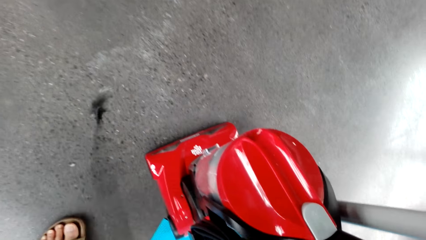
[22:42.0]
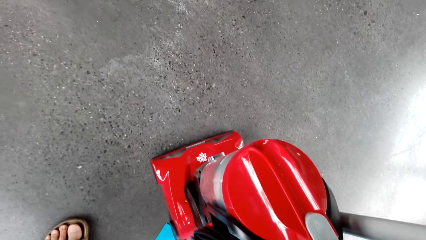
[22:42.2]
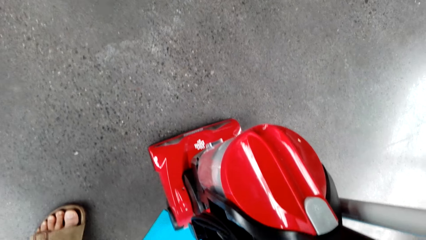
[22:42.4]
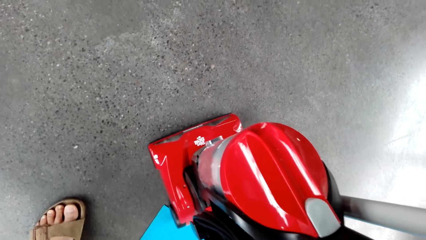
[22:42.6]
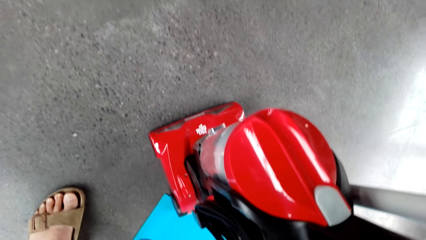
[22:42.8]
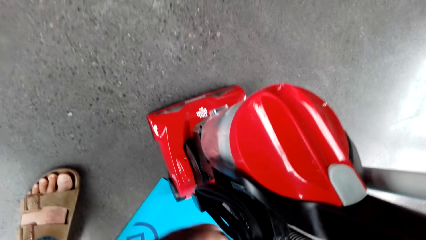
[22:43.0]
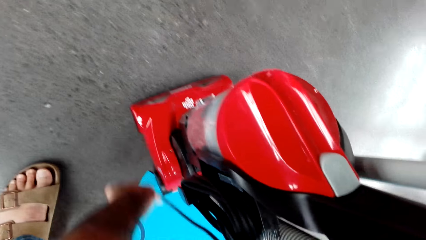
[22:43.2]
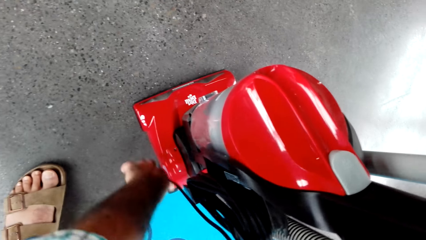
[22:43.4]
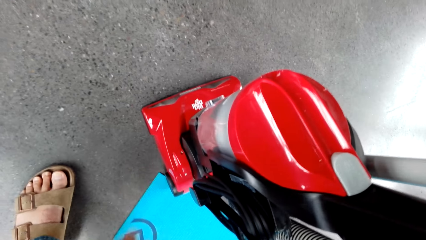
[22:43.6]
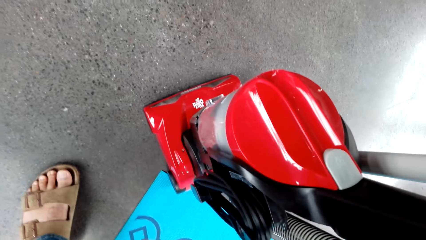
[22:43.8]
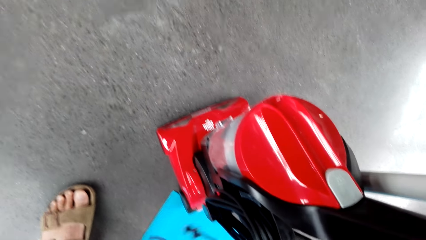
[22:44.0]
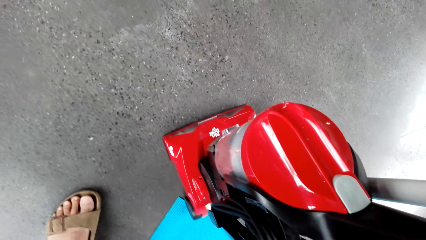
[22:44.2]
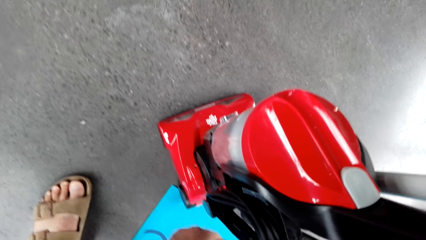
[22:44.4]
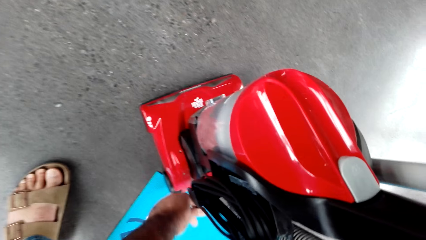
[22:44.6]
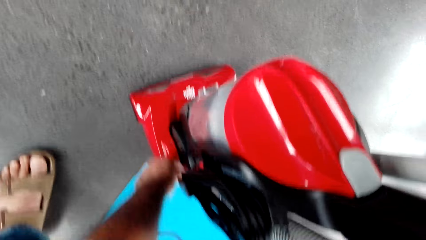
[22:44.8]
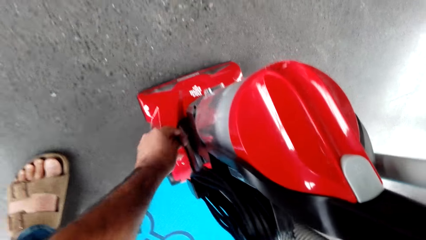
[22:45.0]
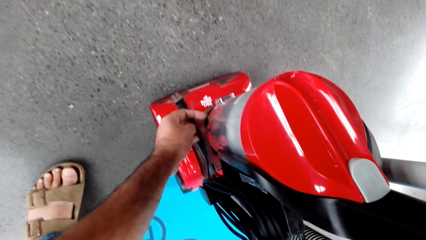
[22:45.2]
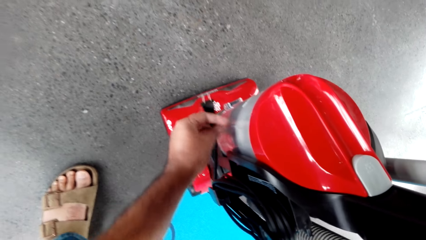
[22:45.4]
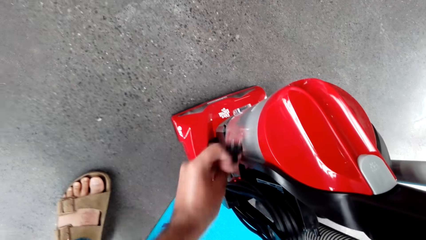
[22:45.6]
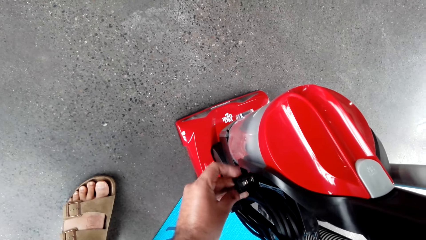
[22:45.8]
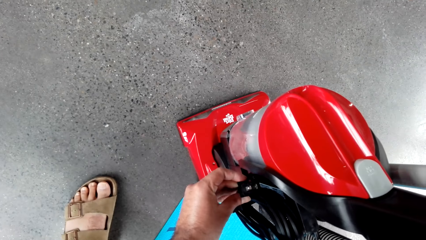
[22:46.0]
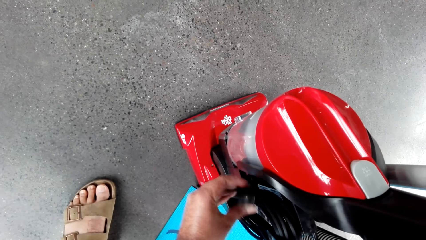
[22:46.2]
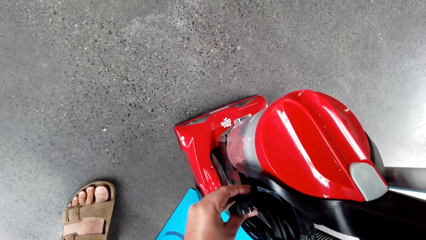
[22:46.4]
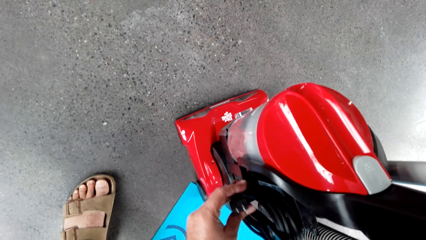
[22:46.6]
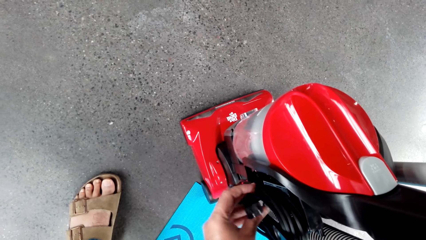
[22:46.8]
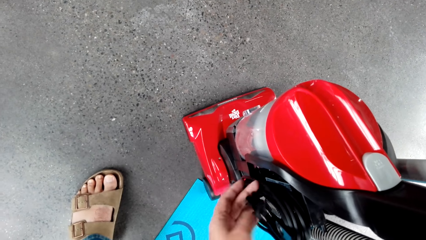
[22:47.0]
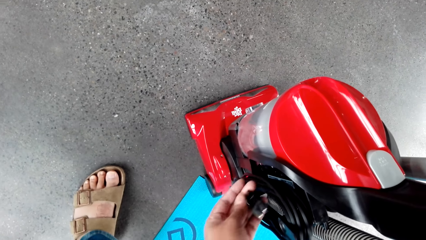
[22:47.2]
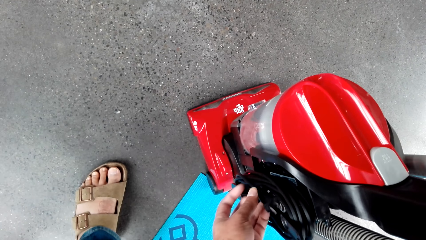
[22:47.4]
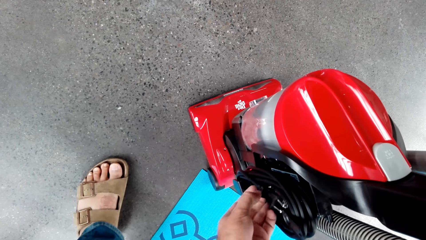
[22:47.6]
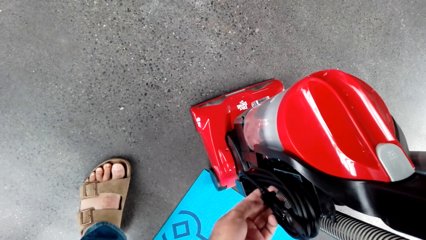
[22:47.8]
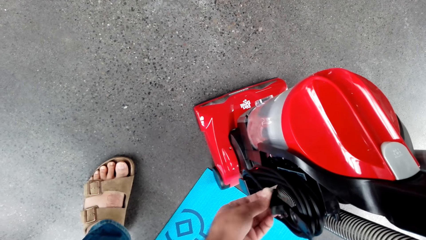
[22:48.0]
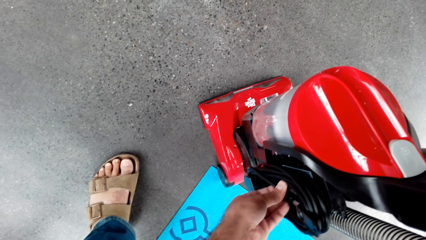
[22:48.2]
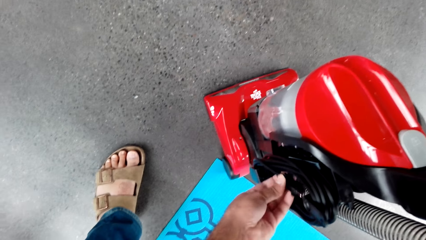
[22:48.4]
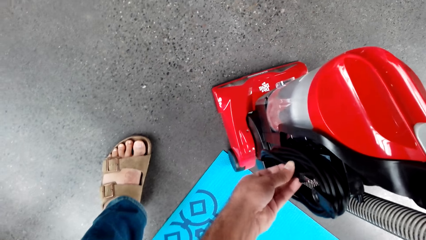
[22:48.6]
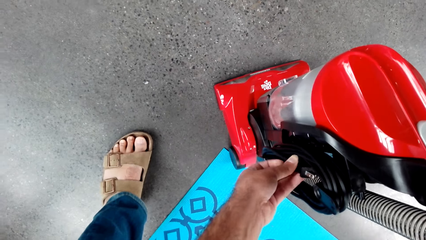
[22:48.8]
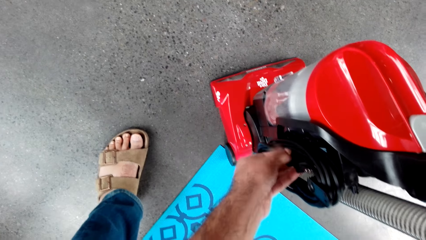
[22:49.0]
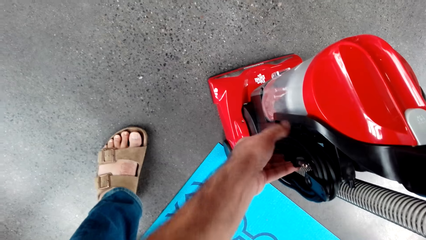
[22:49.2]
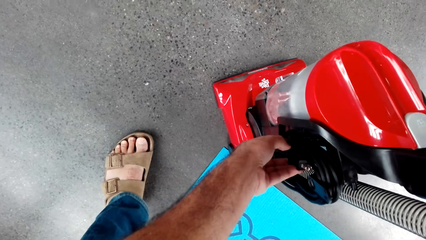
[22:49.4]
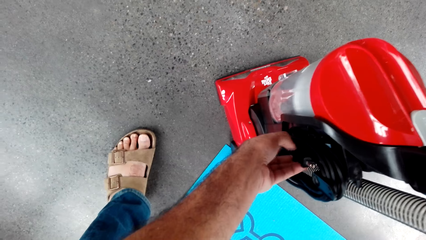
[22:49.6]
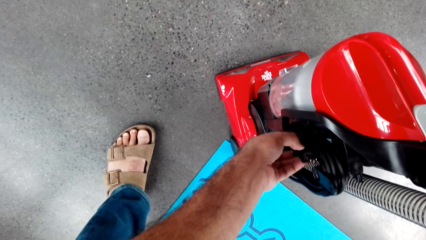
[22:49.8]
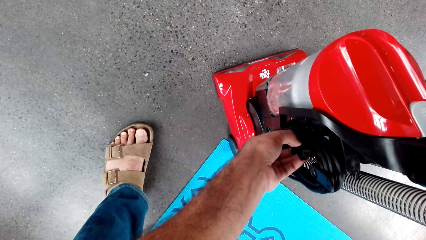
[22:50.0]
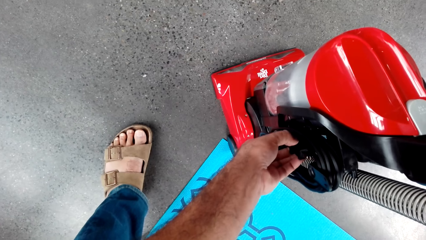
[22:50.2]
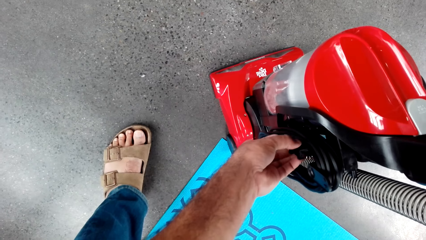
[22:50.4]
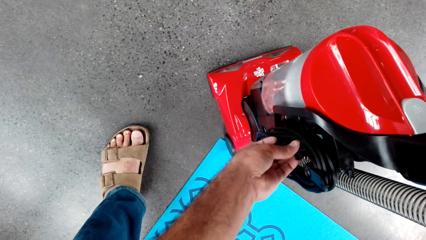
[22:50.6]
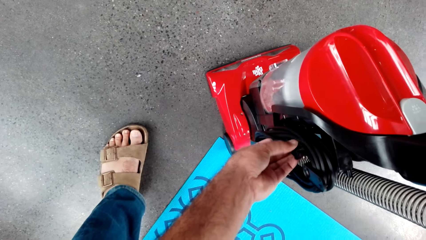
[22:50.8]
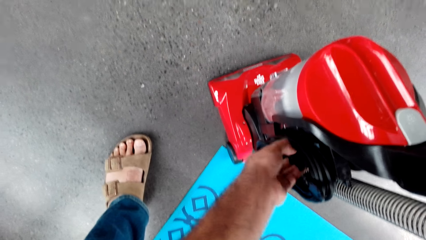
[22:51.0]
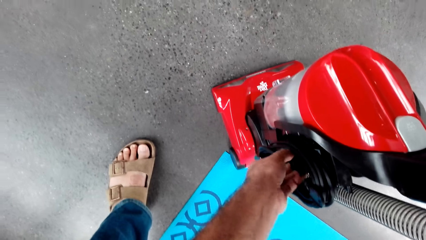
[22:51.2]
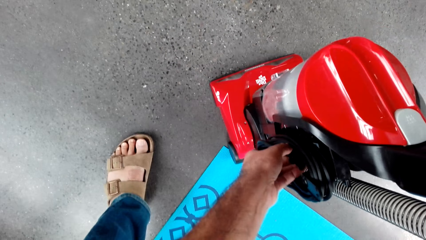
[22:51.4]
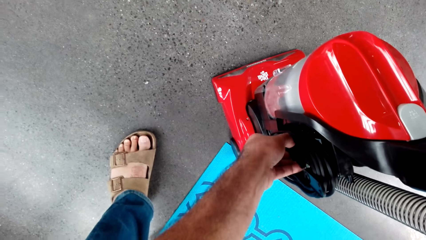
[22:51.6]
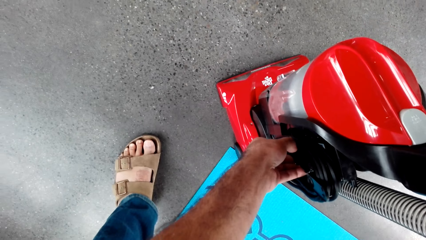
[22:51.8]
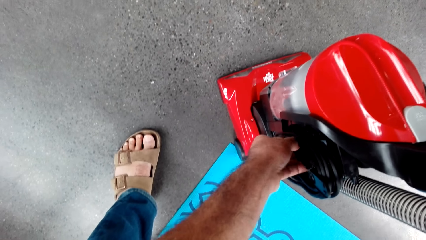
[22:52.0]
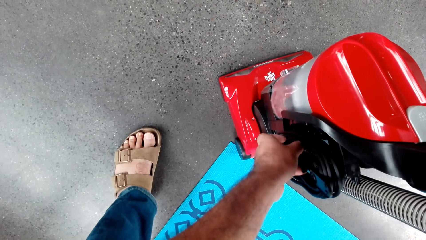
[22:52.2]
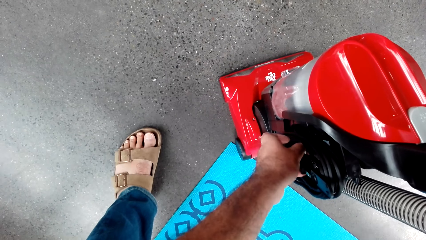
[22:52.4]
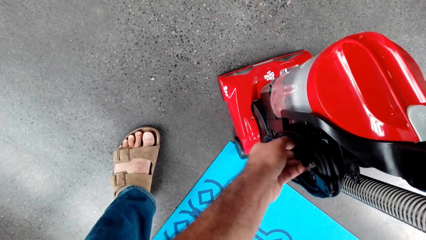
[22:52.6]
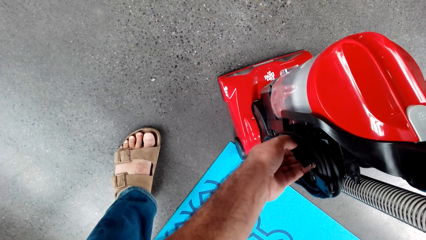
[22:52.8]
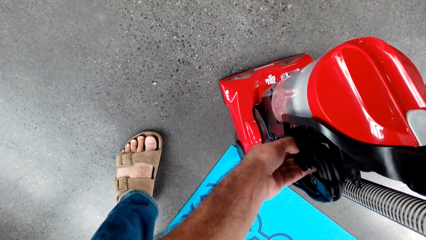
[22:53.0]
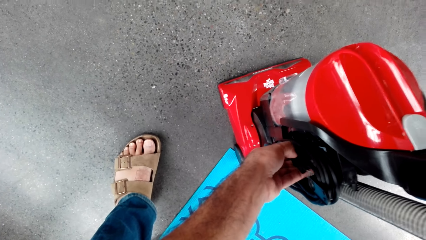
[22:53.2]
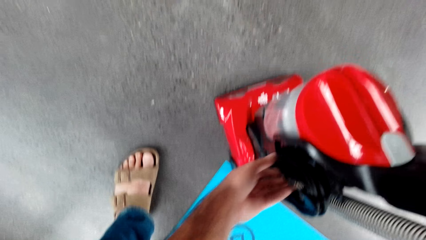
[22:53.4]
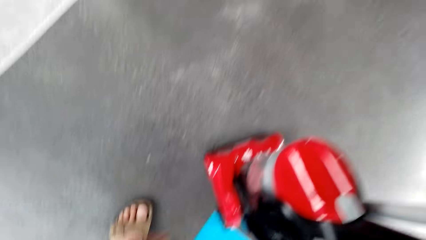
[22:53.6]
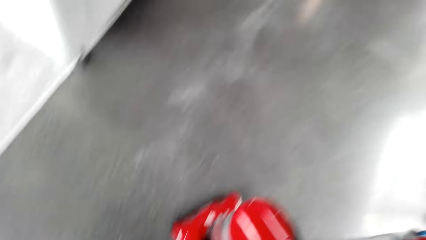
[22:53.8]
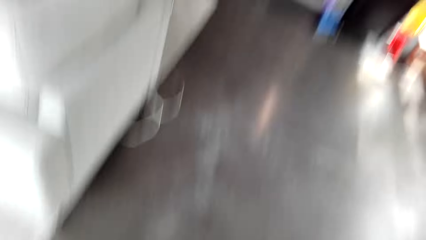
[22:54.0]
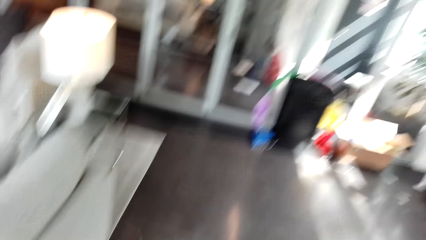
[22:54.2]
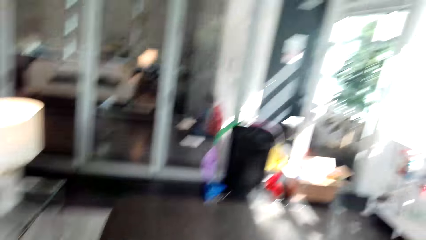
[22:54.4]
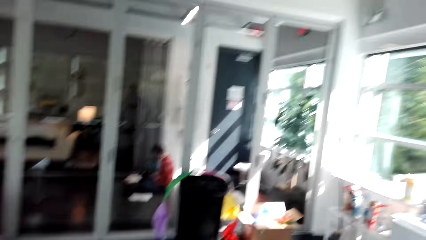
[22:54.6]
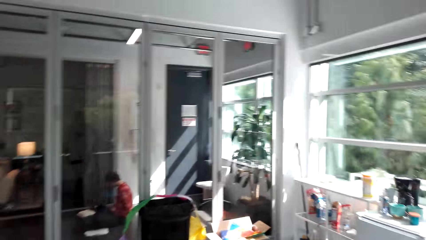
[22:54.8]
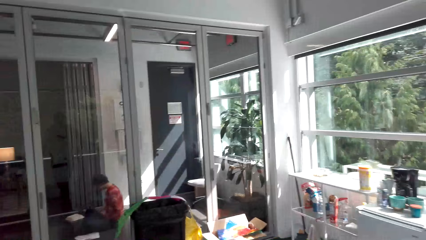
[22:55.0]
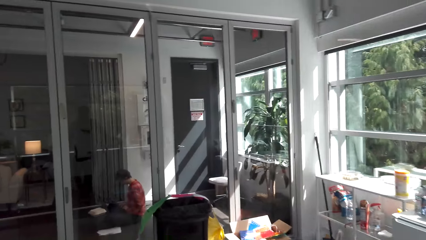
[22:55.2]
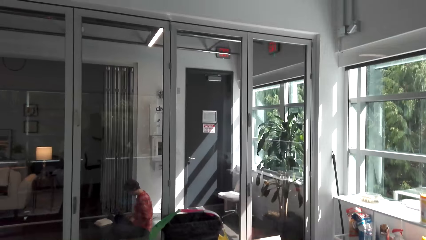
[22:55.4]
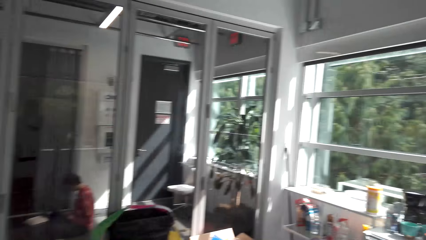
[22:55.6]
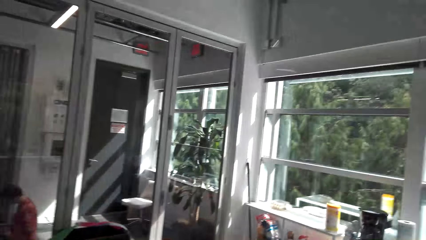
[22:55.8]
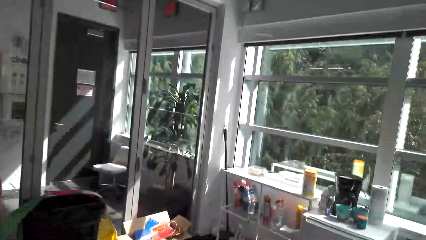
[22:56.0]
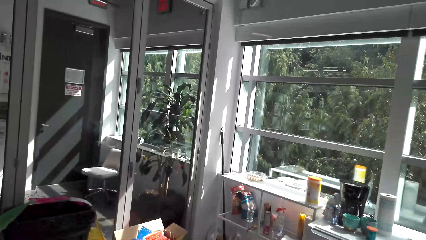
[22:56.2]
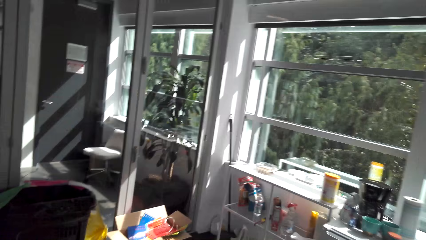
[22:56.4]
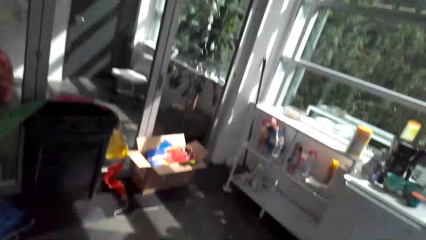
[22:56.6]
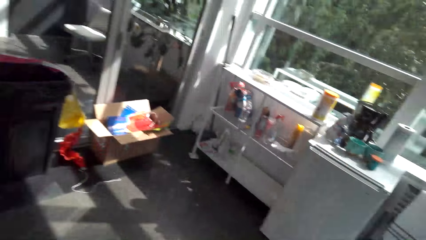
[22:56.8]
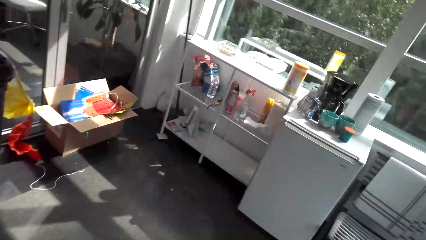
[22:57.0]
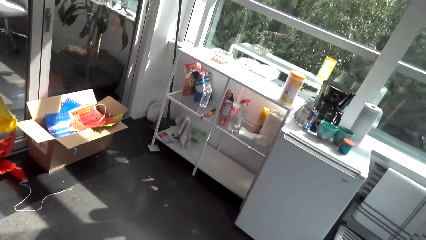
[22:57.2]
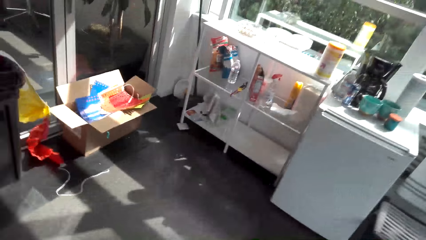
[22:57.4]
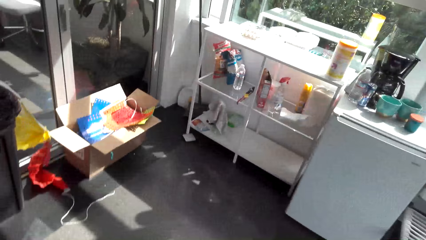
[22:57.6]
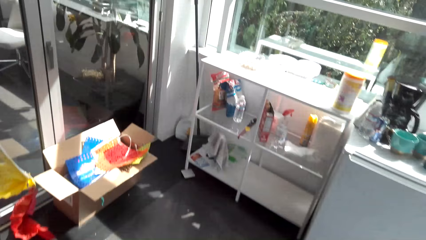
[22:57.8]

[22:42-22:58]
A man sings. The camera wearer carries the cleaner to the corner of the room.
